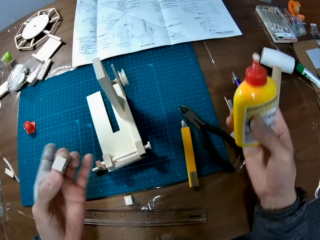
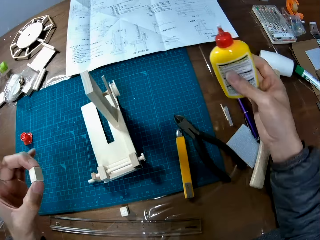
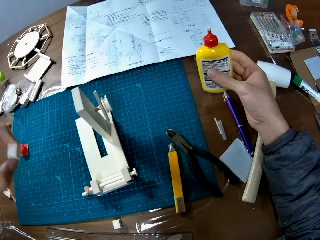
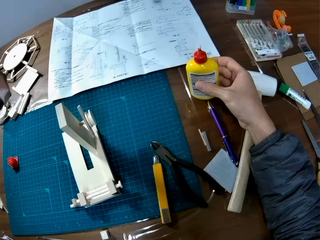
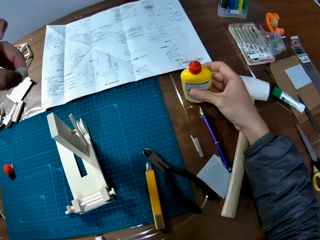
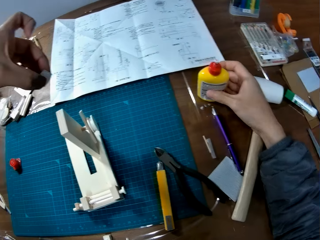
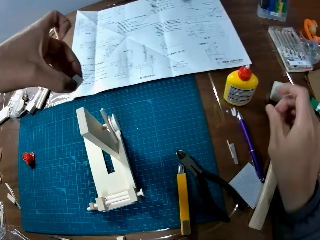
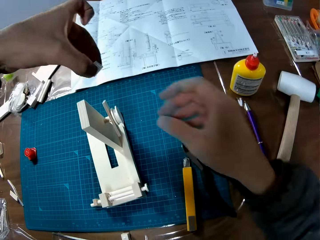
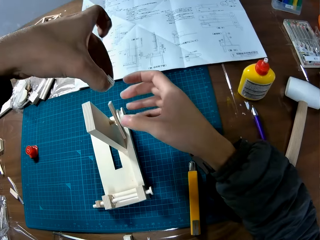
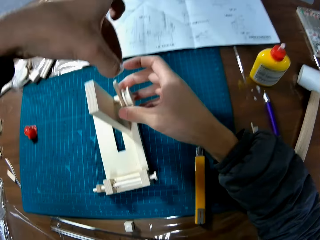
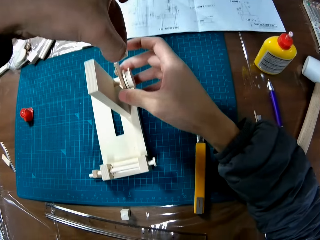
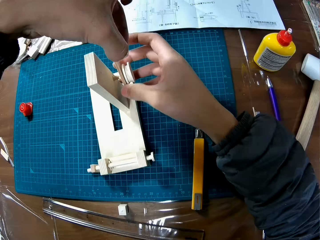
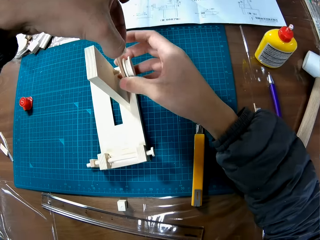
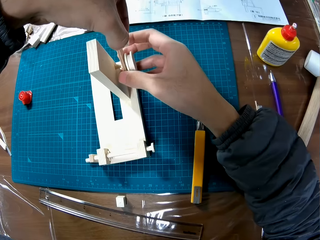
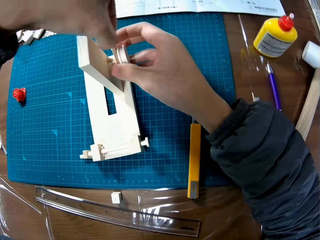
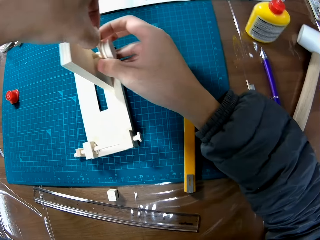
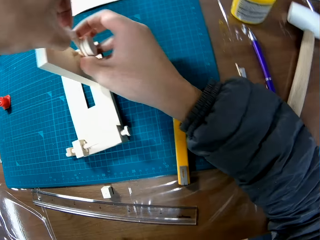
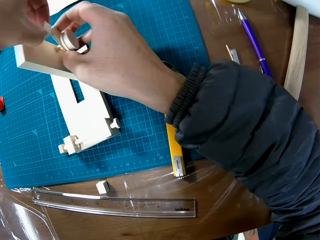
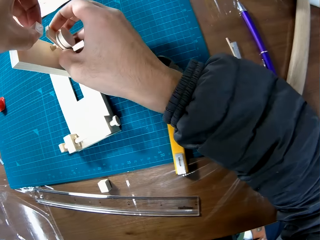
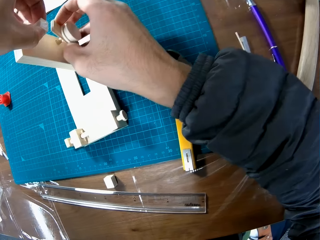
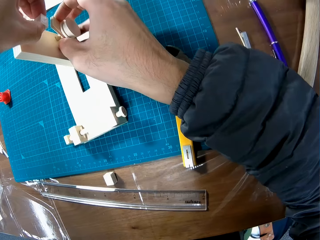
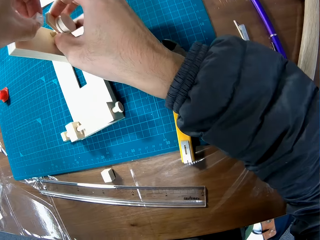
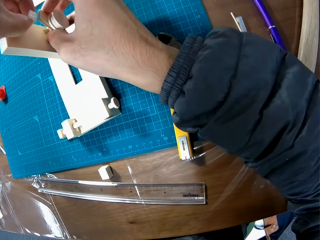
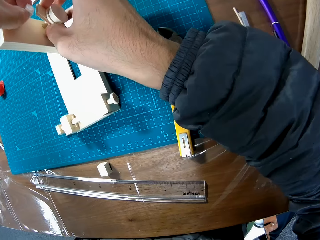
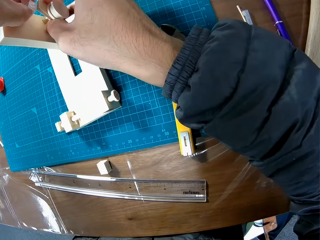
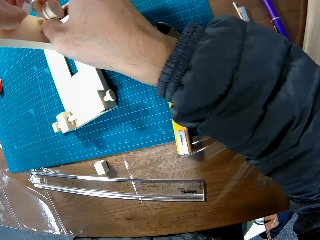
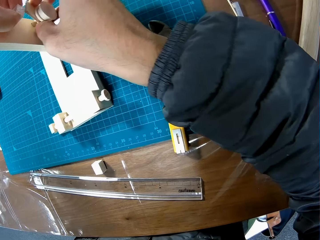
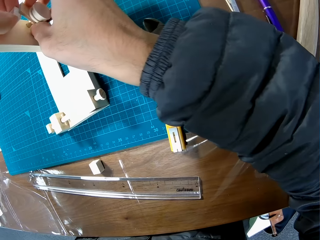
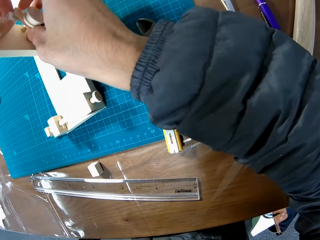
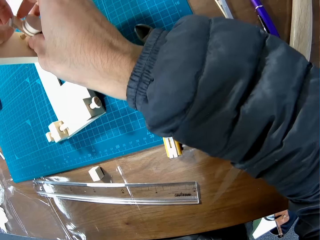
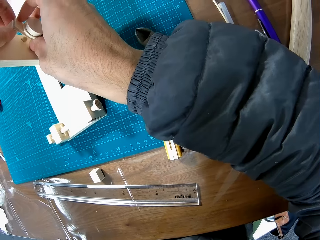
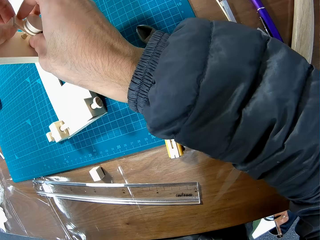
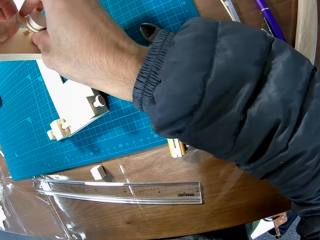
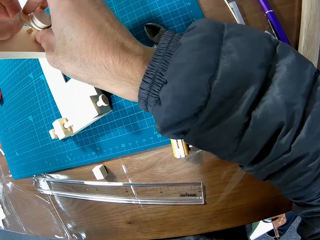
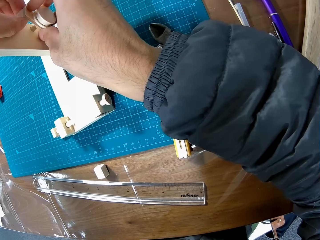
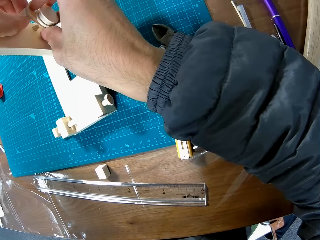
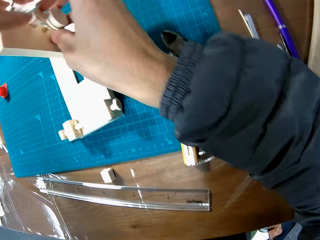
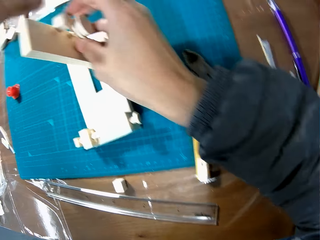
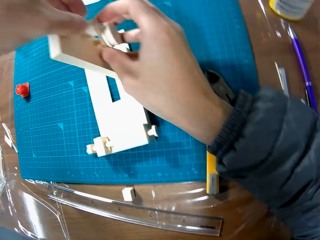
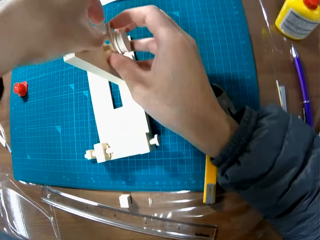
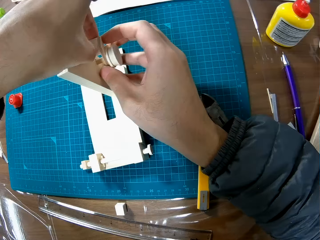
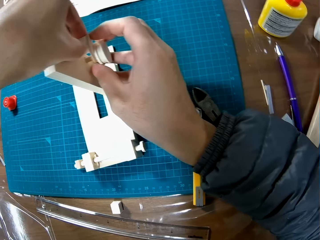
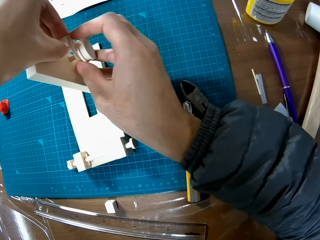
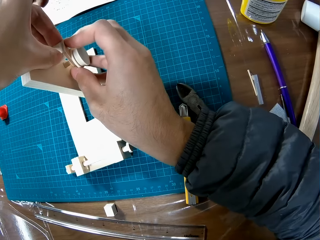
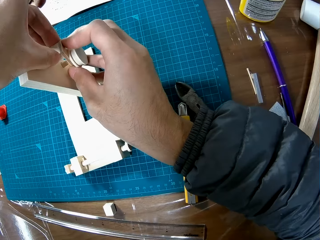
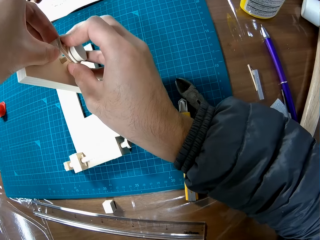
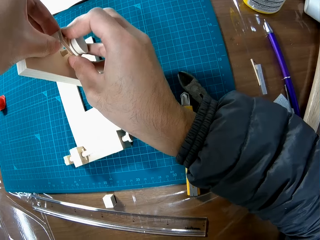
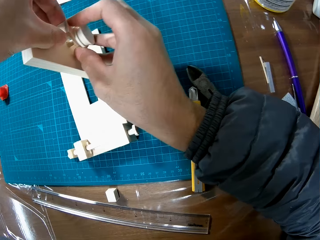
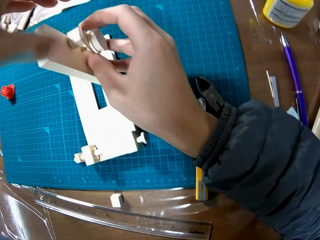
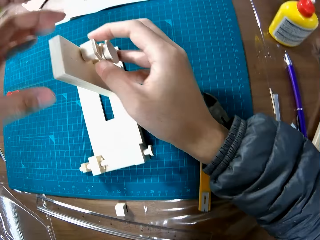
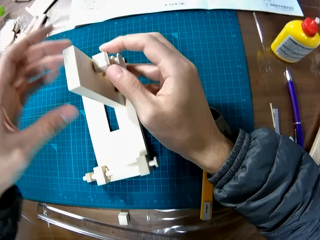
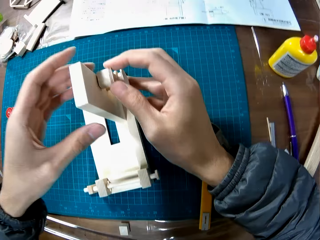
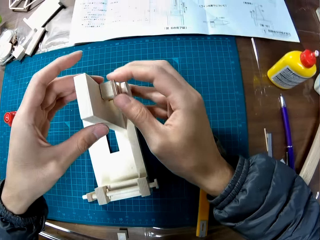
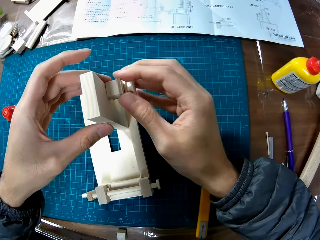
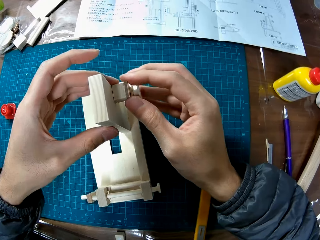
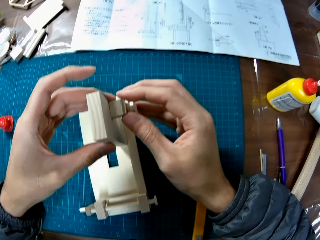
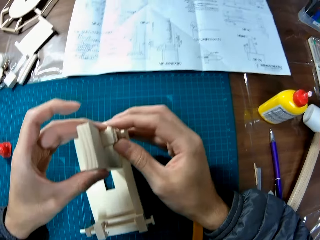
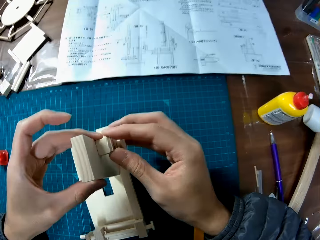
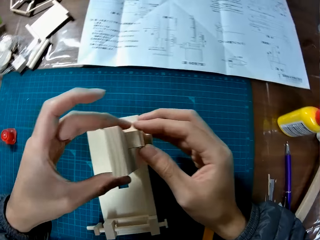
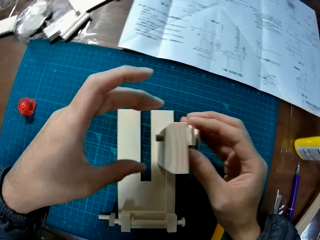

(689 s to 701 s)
The camera wearer puts the glue container on the table. He fixes the piece of wood in his left hand on the craft on the table.

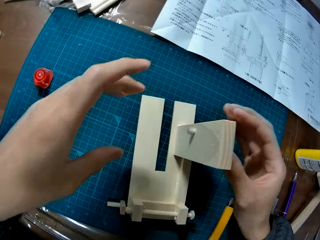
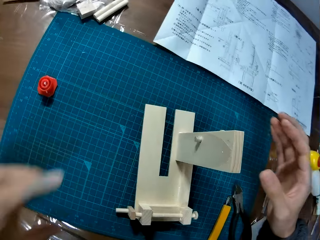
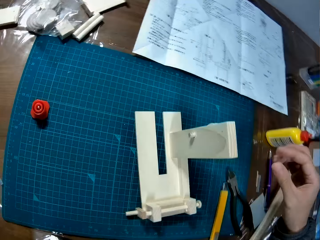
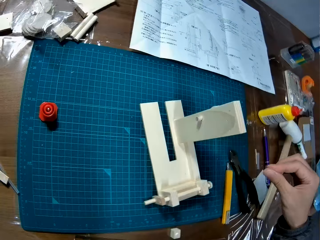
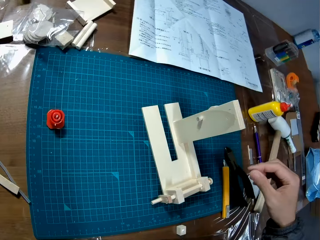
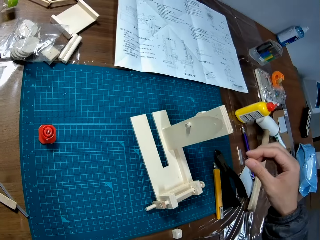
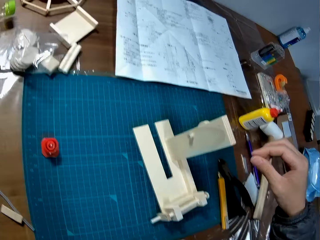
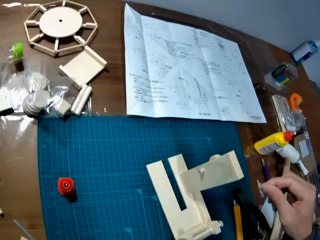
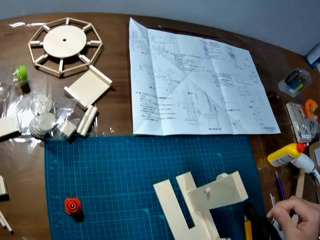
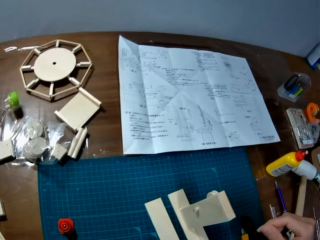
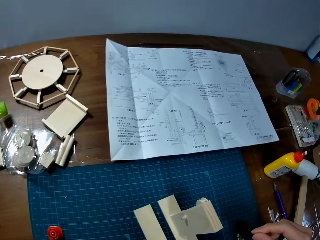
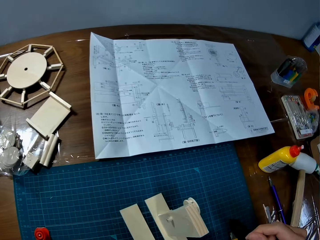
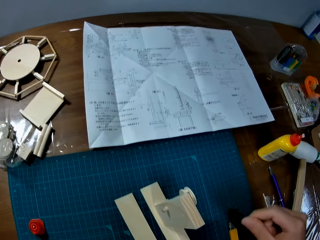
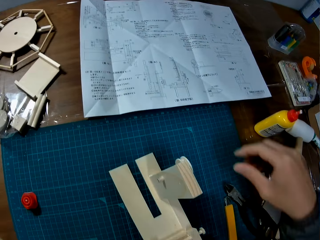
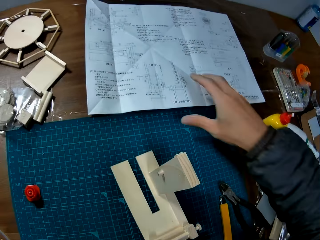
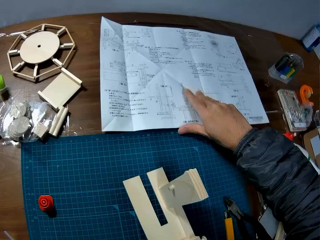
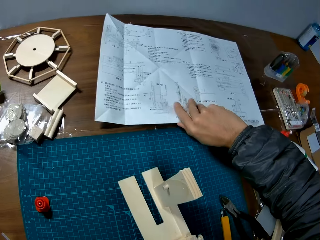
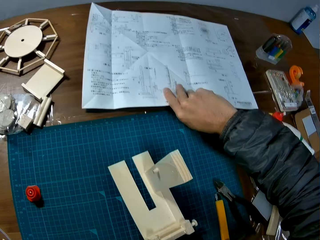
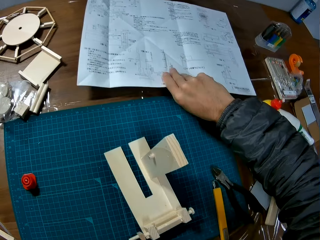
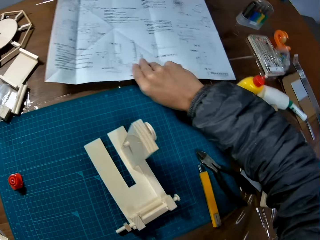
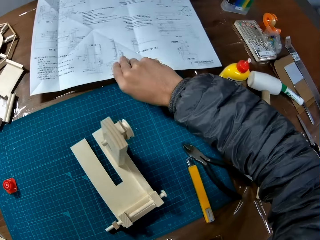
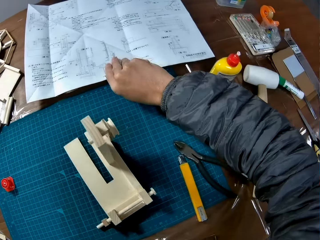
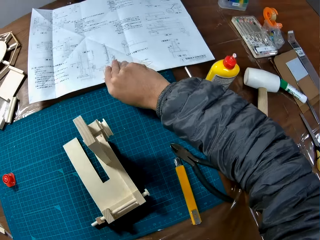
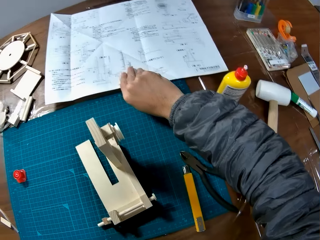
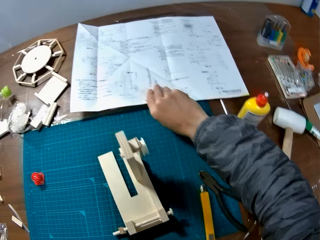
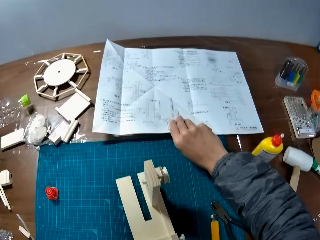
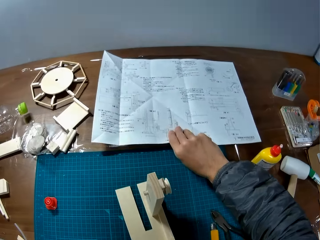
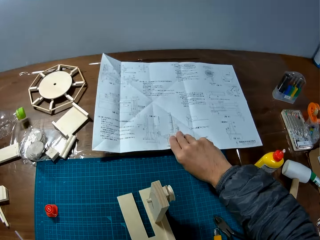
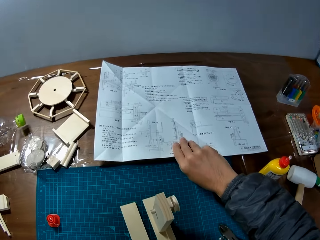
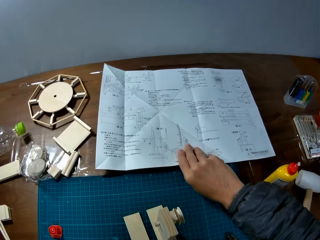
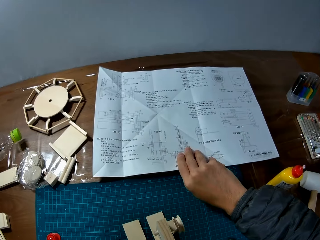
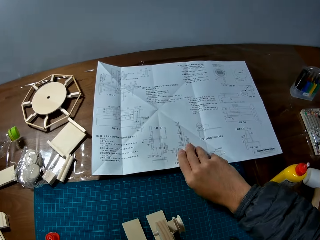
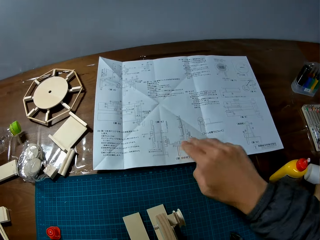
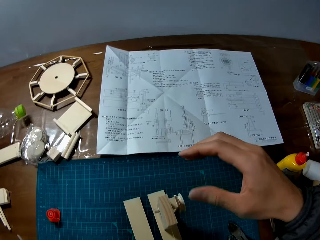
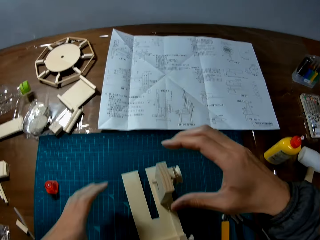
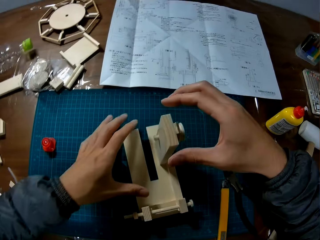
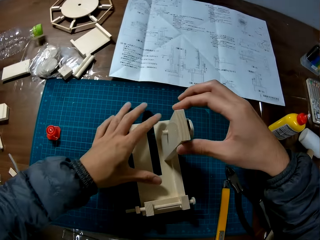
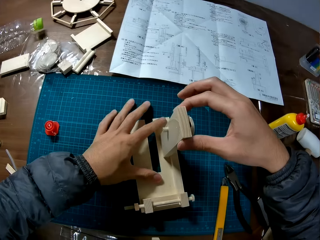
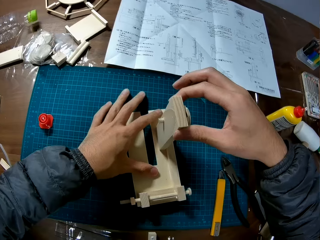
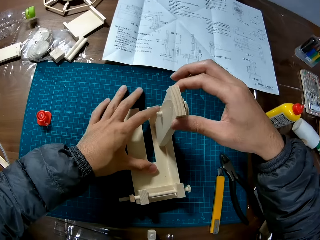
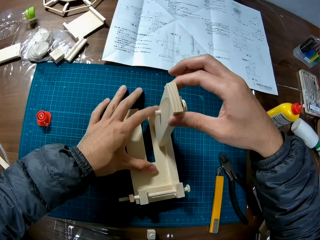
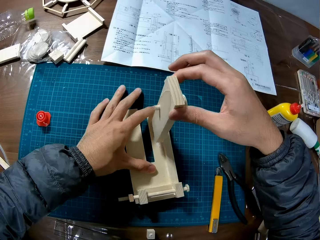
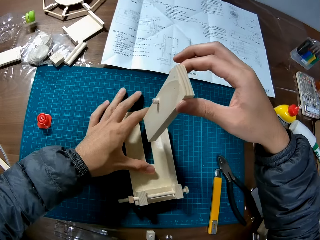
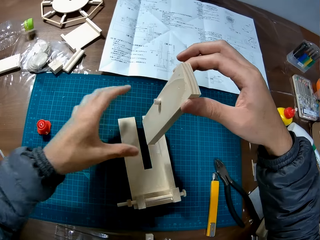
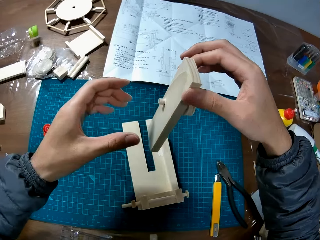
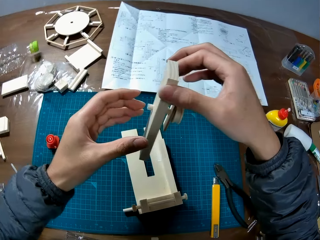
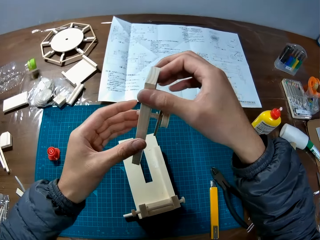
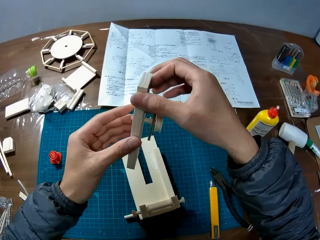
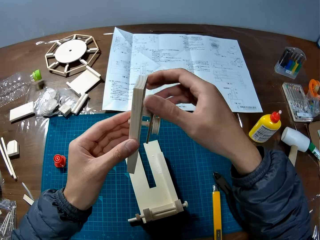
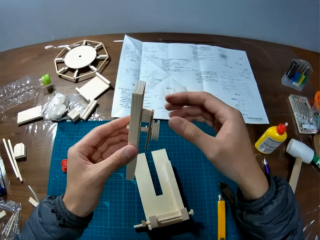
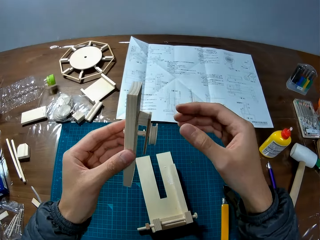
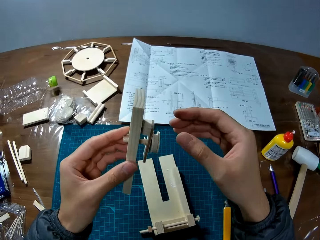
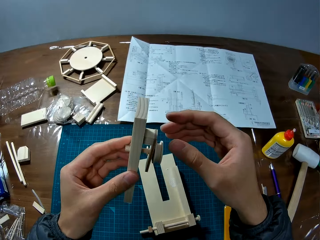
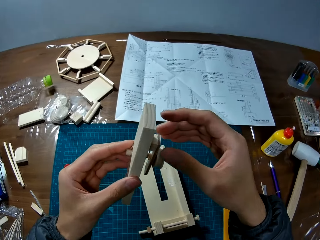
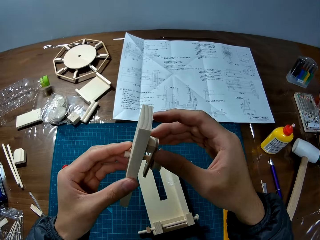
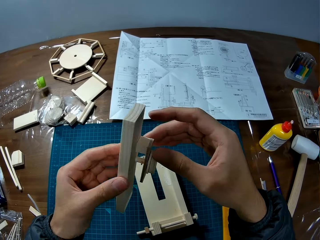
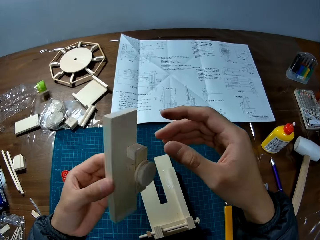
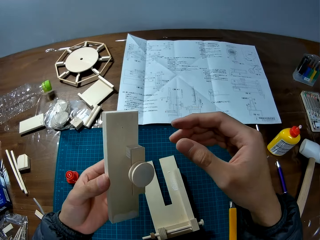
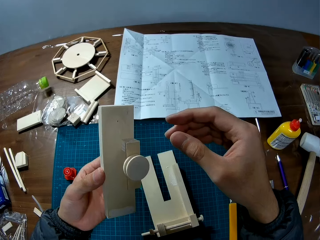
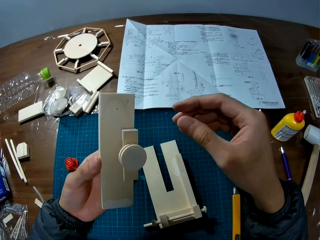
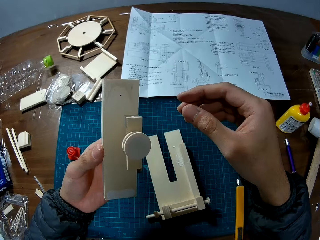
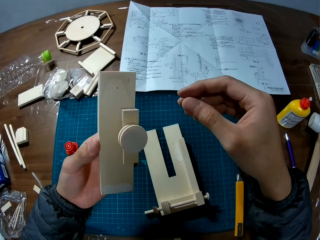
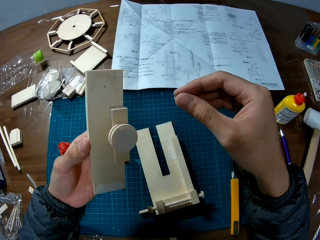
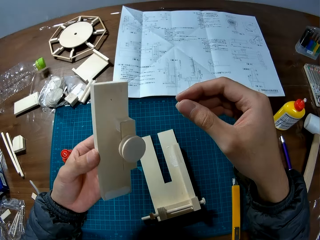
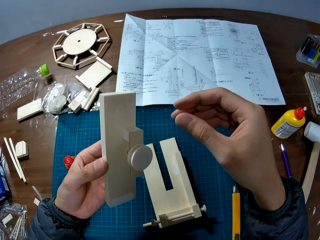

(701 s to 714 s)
The camera wearer holds the manual on the table with his right hand. He touches a paper on the table. He adjusts the craft with both hands. He detaches the crafts from each other with his right hand. He holds the wood.
